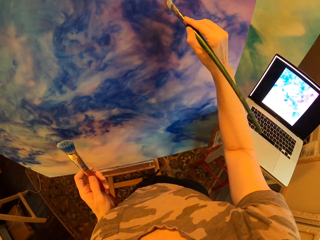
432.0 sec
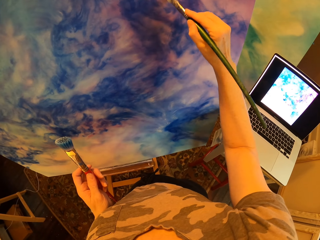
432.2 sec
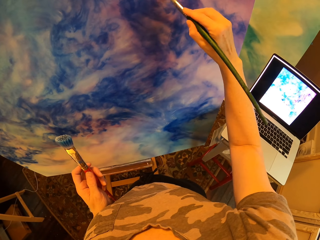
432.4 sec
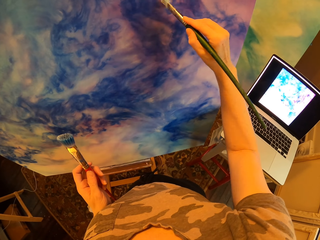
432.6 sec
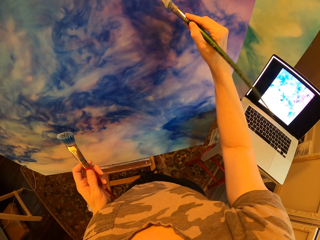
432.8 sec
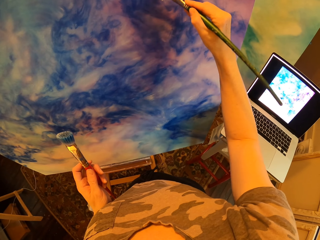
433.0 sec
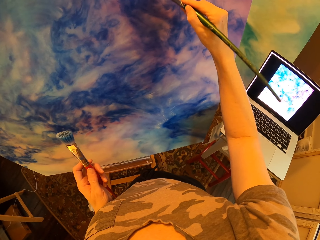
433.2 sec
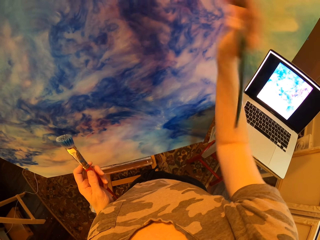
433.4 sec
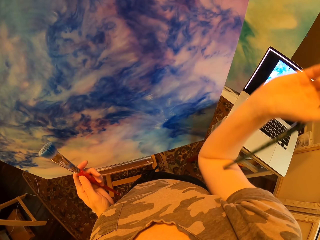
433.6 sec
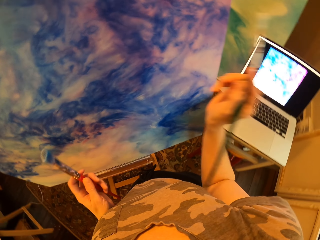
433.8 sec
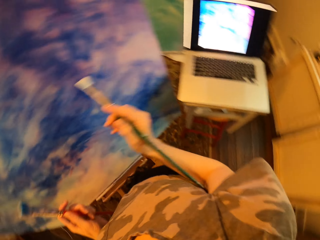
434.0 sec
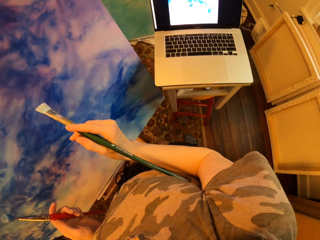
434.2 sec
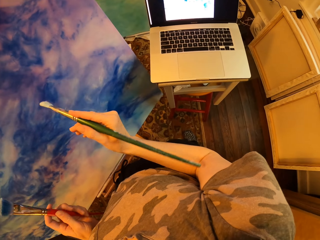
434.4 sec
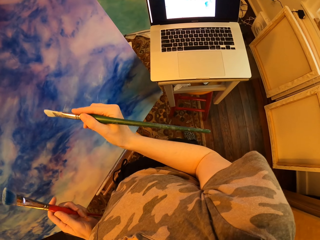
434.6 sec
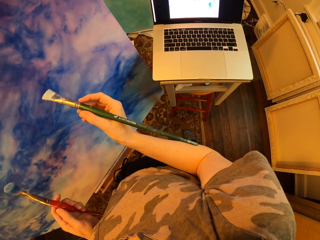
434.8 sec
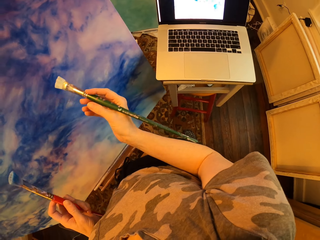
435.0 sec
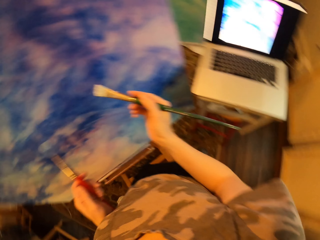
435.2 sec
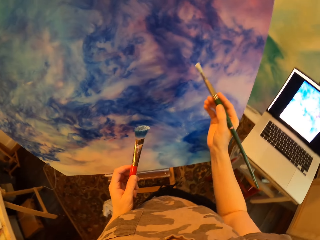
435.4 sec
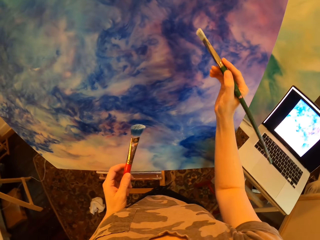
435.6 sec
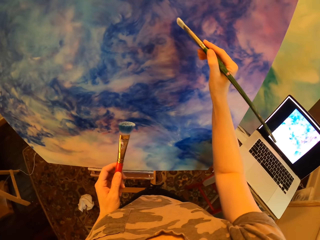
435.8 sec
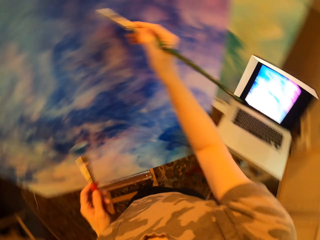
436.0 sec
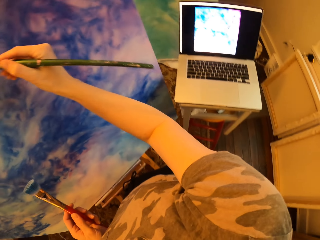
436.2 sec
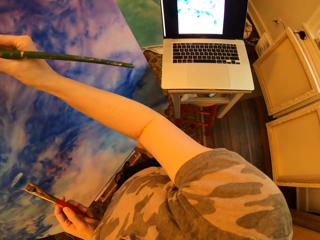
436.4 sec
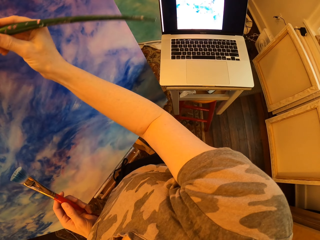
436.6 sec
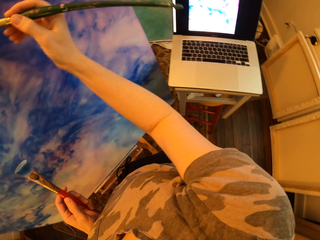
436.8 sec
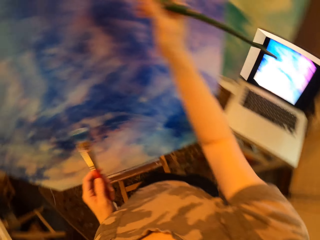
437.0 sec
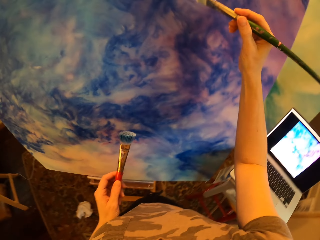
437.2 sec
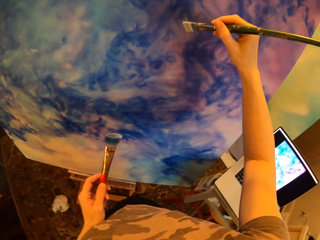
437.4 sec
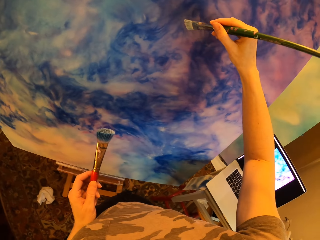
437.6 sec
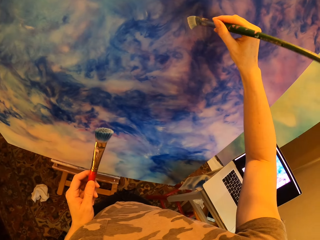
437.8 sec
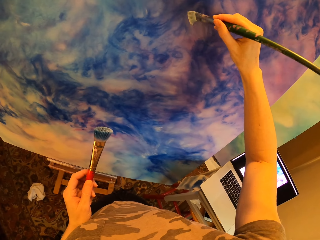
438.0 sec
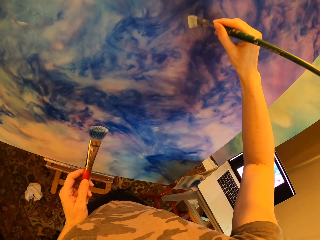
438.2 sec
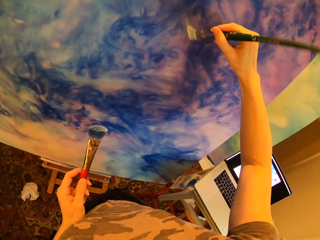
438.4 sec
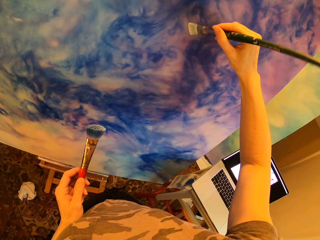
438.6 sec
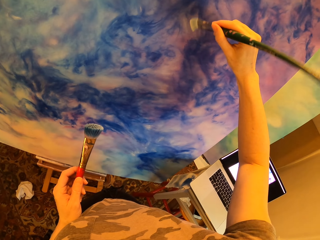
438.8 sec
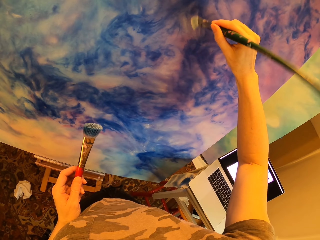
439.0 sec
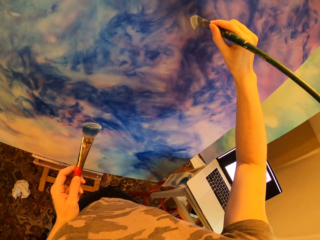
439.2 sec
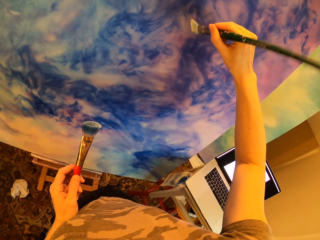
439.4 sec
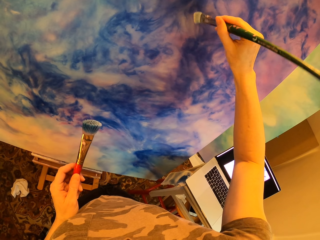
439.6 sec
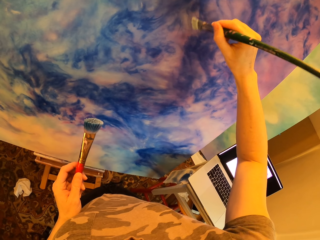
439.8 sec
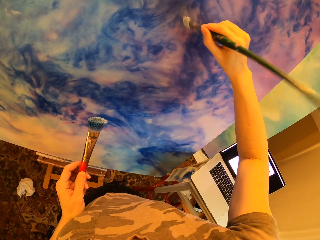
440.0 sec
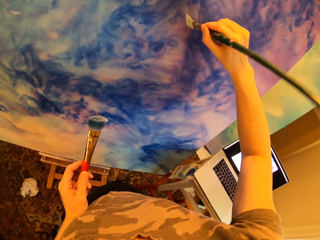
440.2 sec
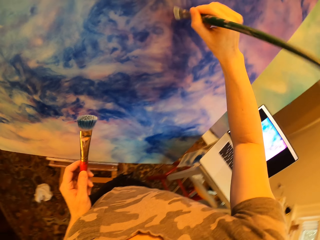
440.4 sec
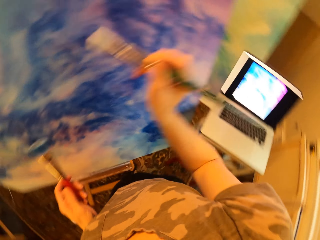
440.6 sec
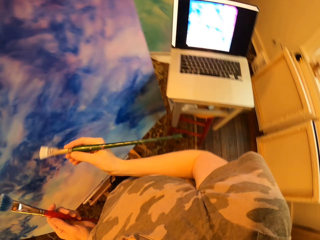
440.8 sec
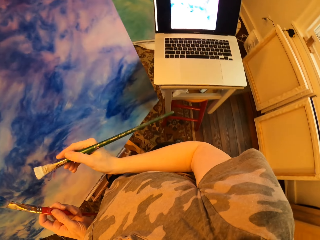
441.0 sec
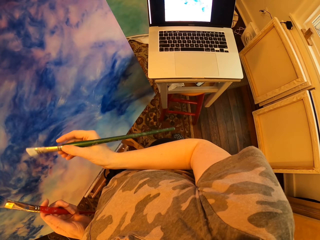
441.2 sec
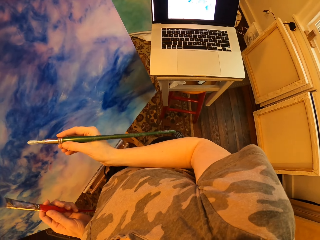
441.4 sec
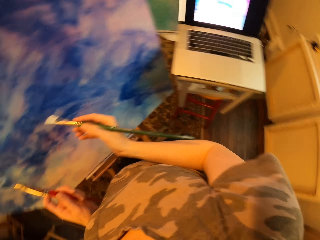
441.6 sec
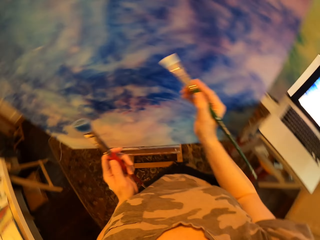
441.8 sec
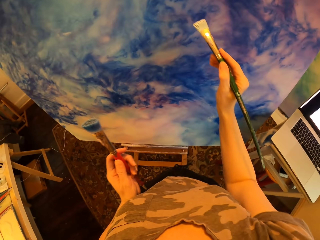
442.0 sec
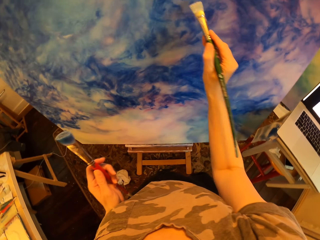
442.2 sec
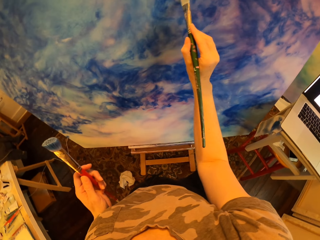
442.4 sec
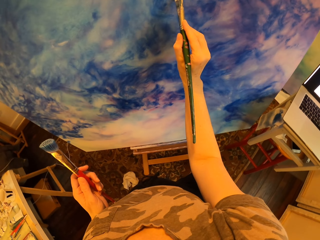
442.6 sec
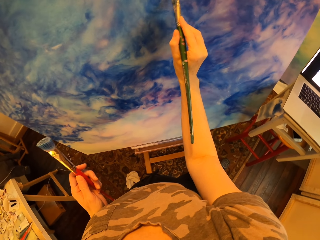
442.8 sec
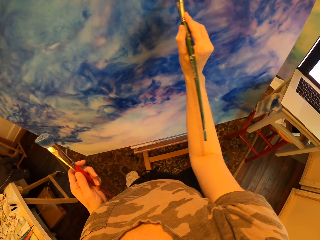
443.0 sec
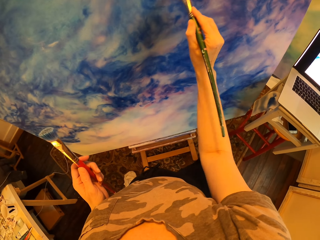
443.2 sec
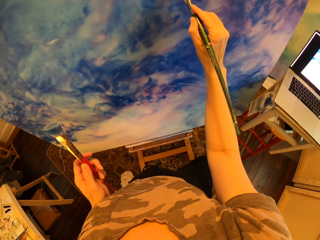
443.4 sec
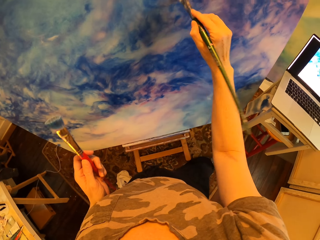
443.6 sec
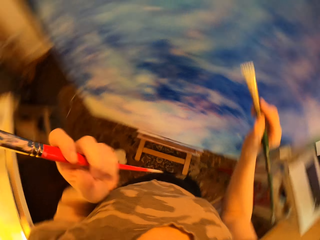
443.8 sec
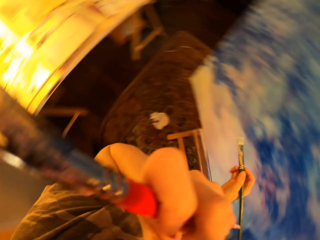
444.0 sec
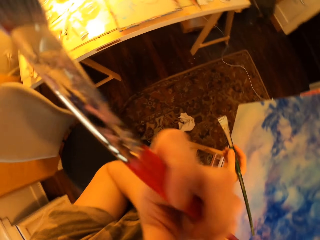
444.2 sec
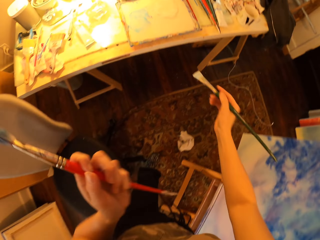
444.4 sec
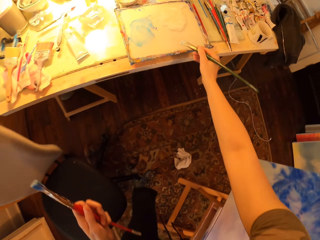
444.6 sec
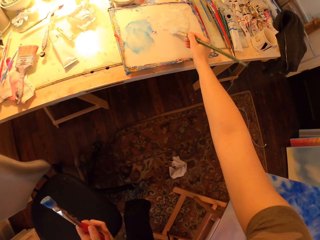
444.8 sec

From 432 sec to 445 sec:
The camera wearer holds two brushes. They rotate the paintbrush. They paint the wall board.

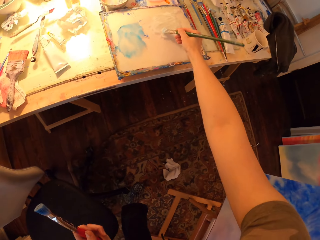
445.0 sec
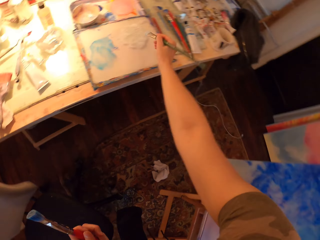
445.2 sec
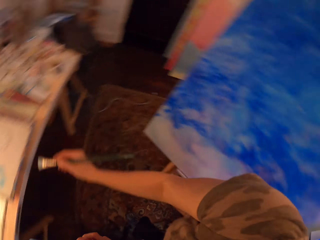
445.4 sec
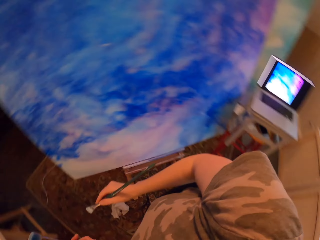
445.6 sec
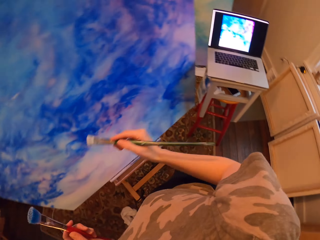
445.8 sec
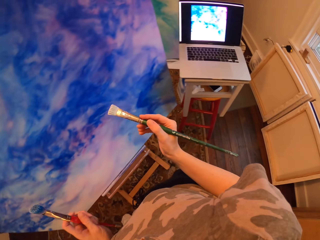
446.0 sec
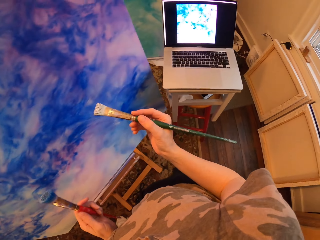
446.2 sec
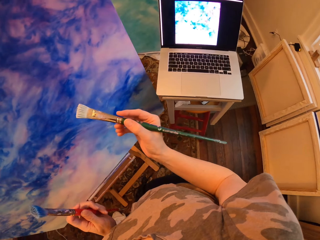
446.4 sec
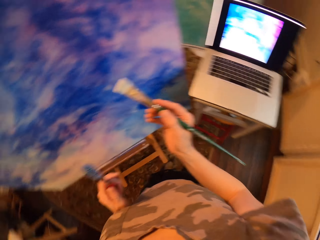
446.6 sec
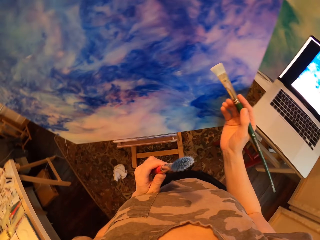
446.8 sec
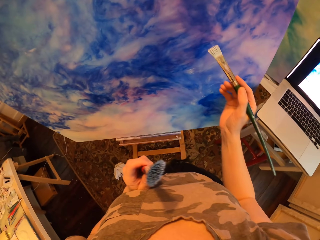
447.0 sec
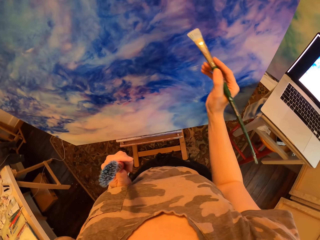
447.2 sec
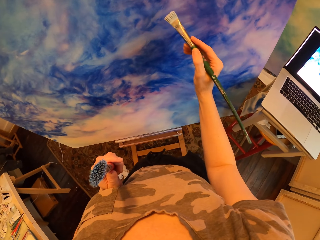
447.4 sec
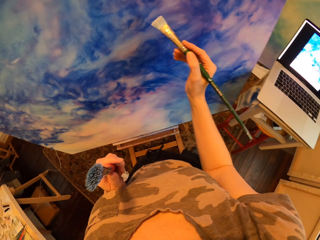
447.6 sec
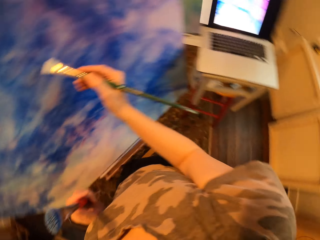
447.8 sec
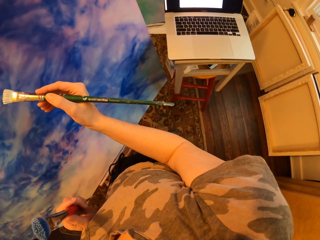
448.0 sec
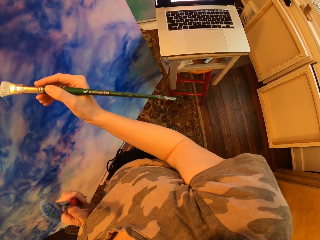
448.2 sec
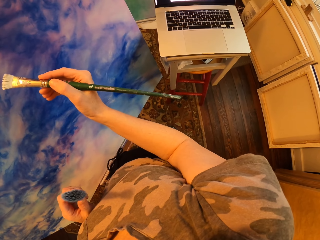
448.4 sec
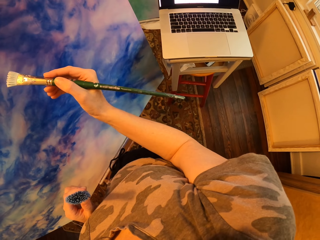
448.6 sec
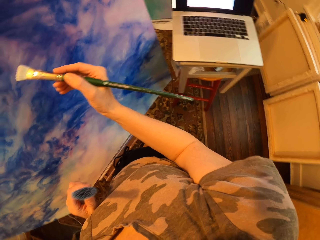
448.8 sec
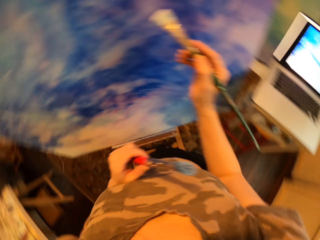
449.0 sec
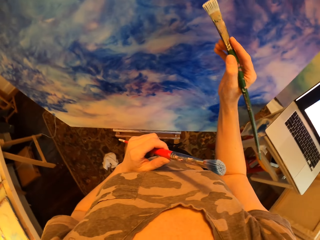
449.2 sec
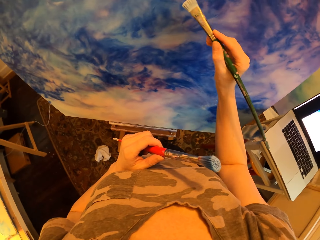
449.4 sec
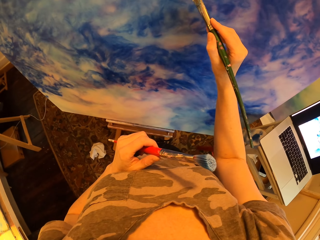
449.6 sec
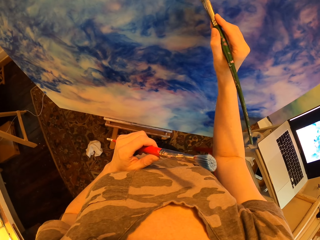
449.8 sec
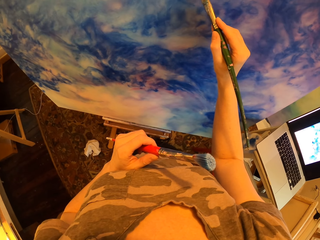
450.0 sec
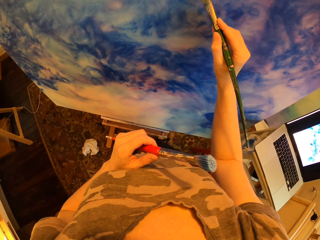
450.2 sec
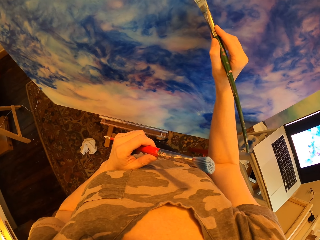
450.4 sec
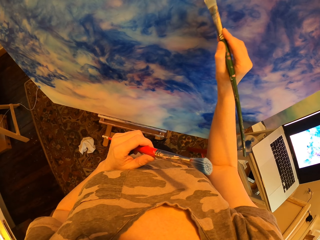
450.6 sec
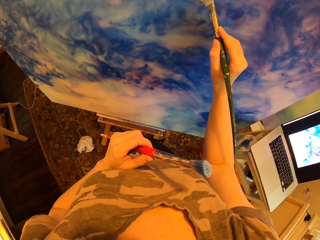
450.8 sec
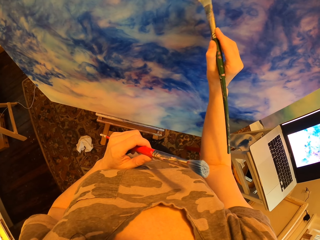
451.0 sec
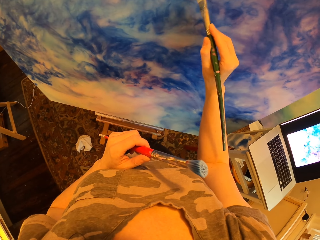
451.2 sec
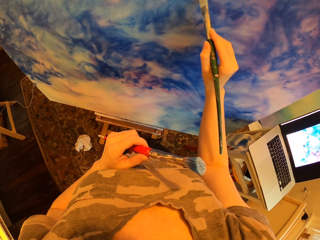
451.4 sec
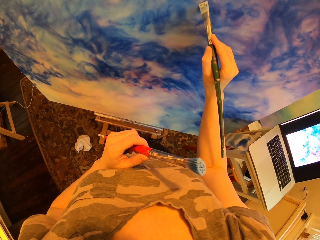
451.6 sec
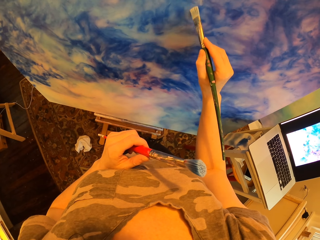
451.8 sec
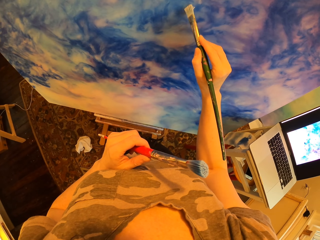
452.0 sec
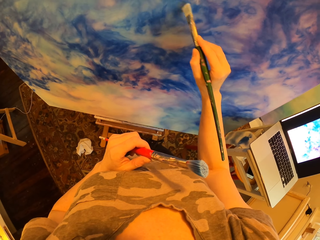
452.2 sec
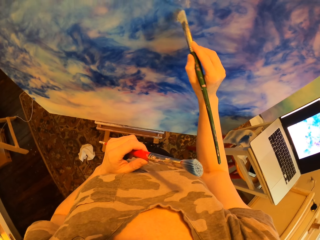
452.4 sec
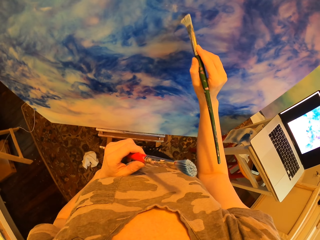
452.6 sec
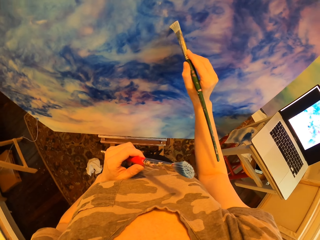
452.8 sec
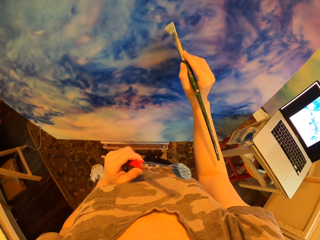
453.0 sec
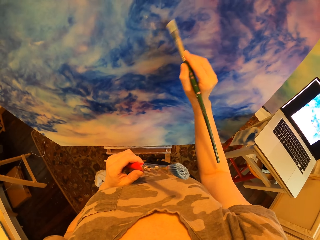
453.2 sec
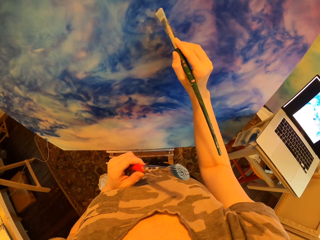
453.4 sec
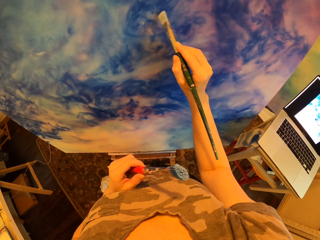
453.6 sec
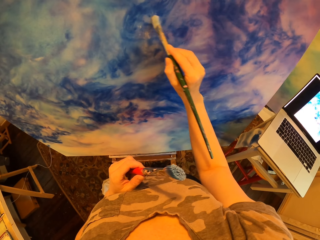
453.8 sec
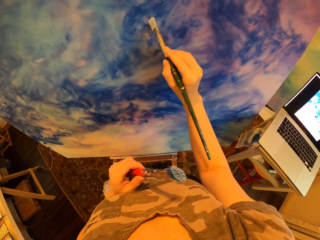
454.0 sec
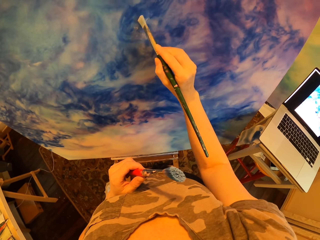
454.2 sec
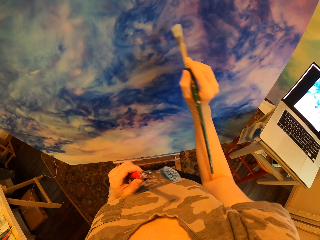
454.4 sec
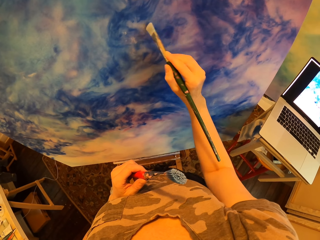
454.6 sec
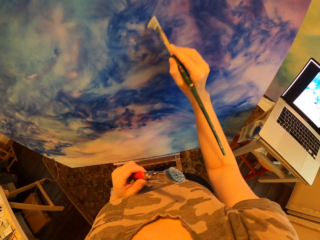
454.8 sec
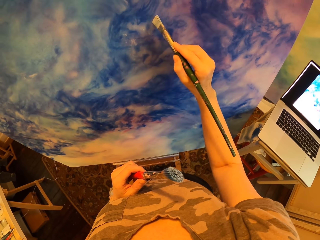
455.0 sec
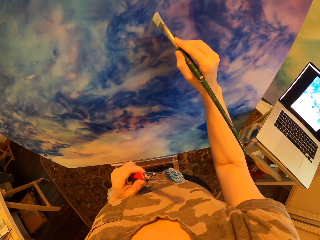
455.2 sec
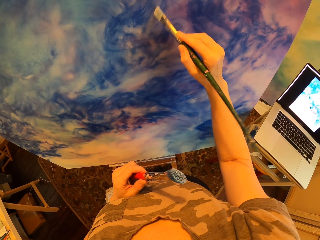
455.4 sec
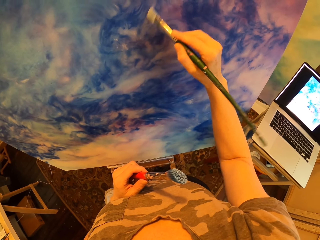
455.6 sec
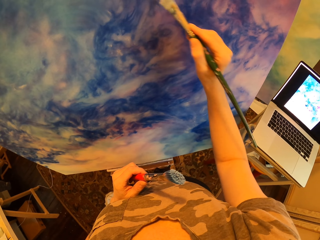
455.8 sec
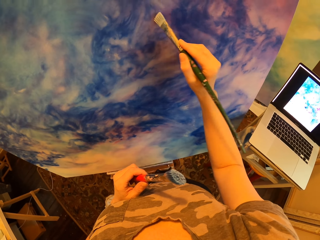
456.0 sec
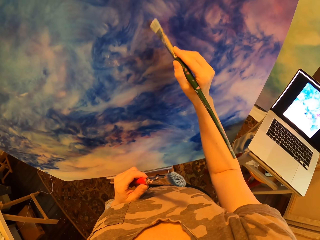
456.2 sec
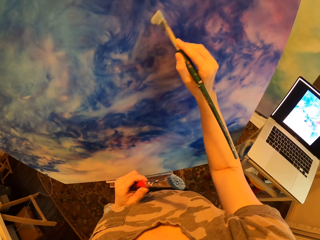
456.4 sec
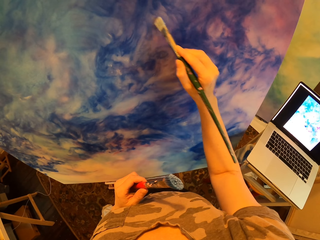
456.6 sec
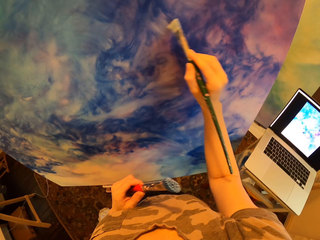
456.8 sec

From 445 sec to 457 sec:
The camera wearer rubs the paintbrush on the paintboard. They put the brush on the ink. They paint the wall board.
